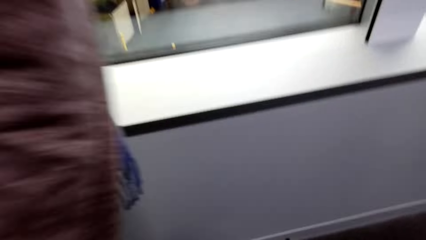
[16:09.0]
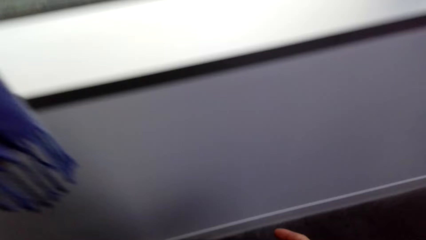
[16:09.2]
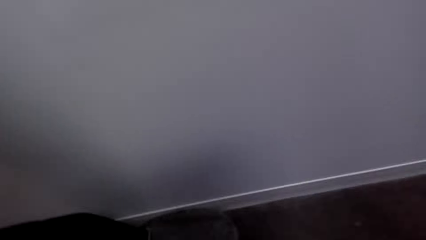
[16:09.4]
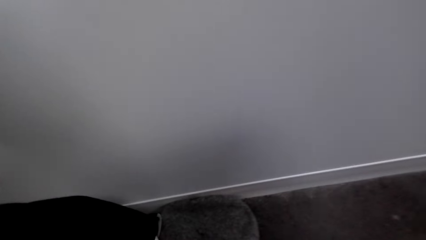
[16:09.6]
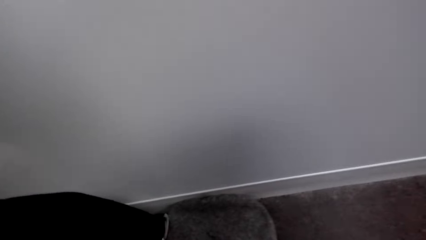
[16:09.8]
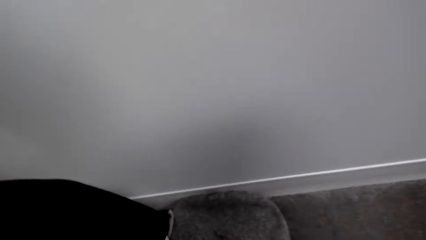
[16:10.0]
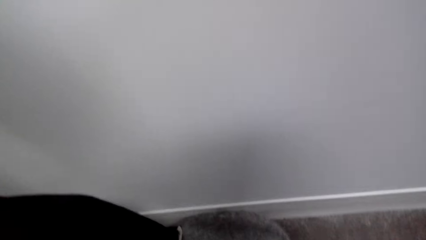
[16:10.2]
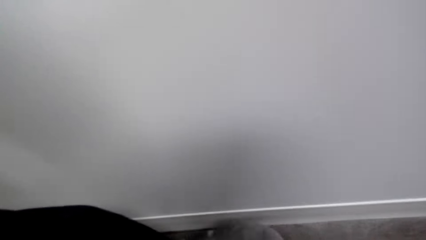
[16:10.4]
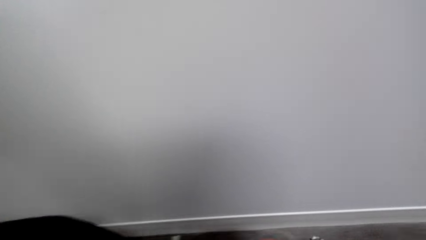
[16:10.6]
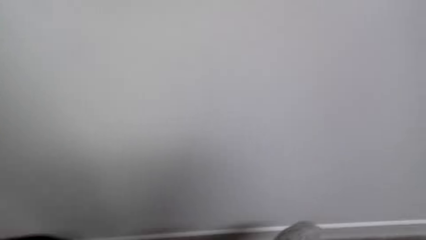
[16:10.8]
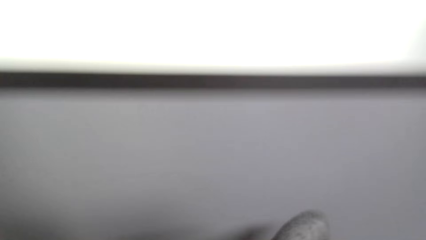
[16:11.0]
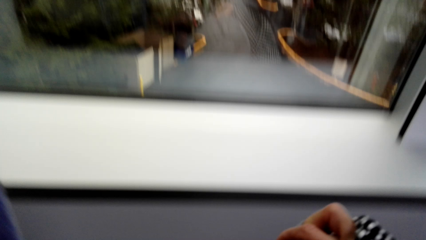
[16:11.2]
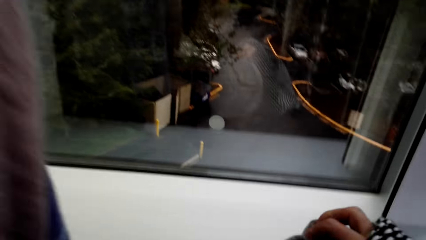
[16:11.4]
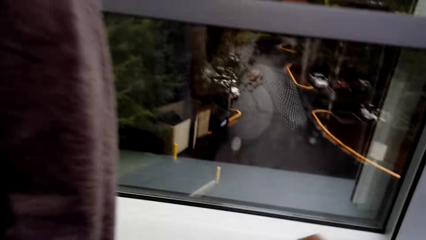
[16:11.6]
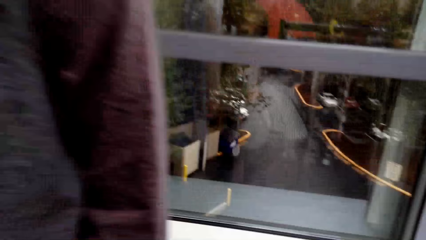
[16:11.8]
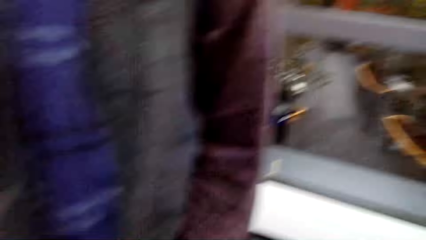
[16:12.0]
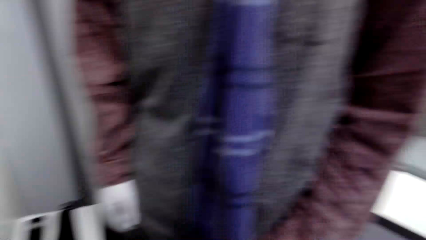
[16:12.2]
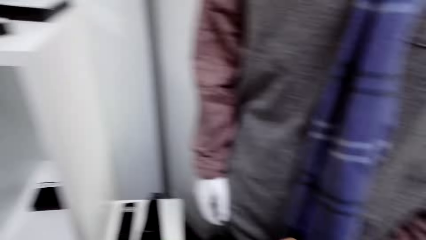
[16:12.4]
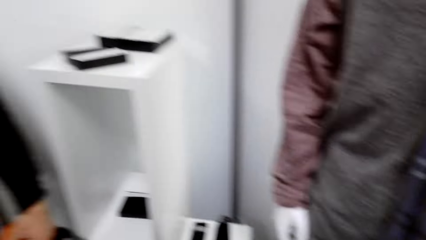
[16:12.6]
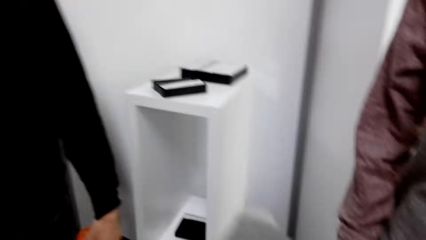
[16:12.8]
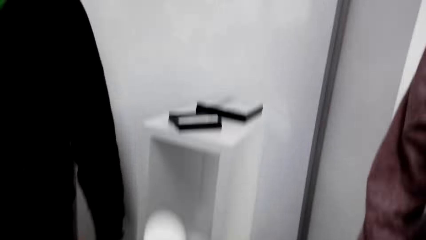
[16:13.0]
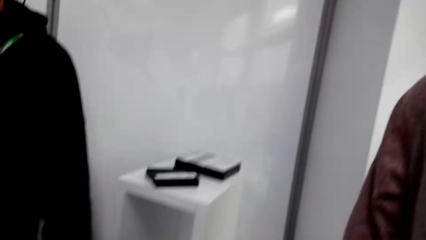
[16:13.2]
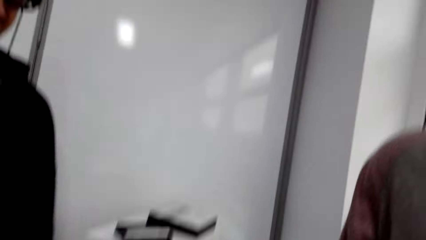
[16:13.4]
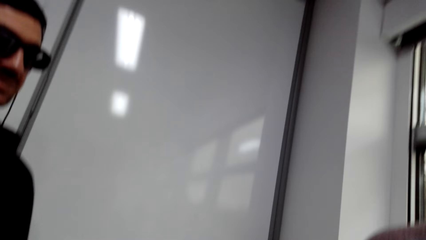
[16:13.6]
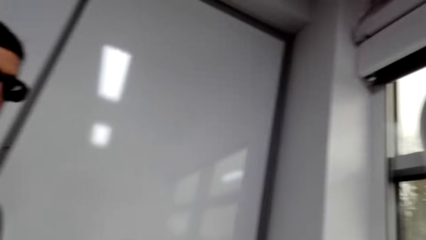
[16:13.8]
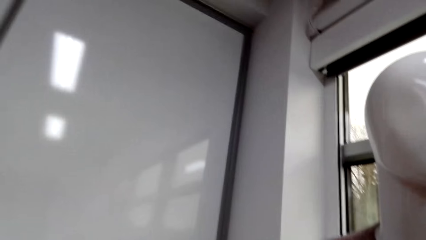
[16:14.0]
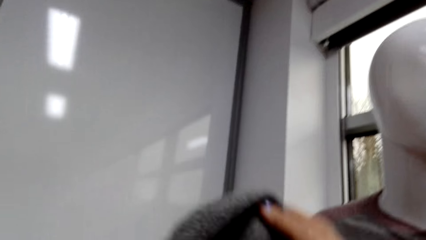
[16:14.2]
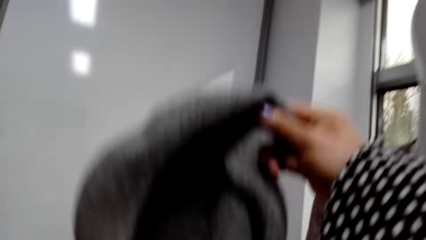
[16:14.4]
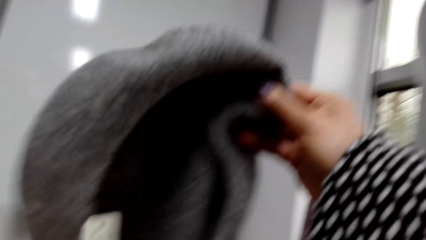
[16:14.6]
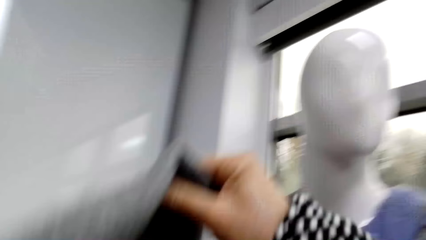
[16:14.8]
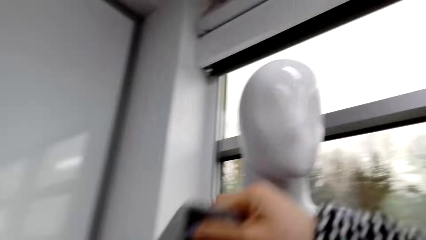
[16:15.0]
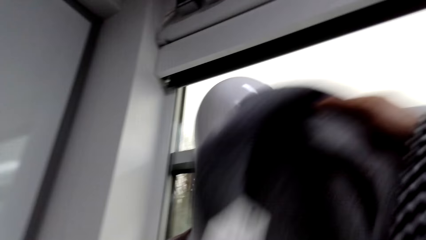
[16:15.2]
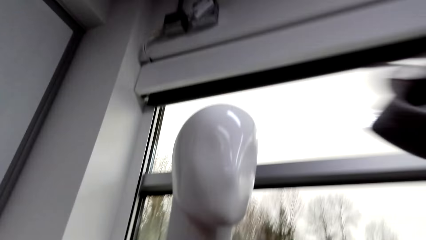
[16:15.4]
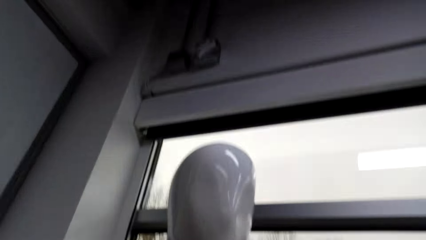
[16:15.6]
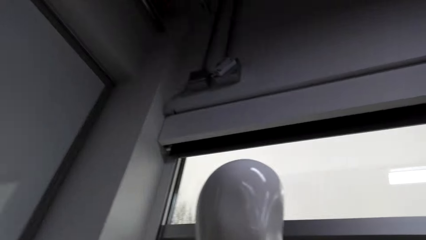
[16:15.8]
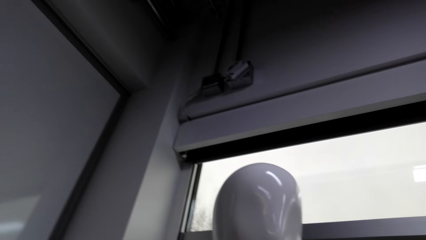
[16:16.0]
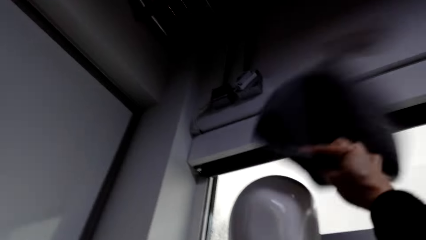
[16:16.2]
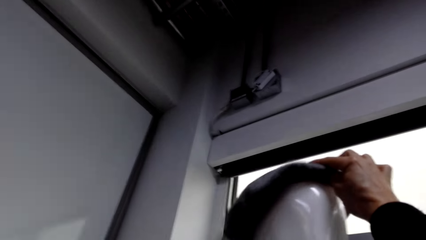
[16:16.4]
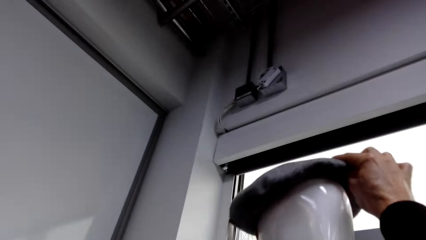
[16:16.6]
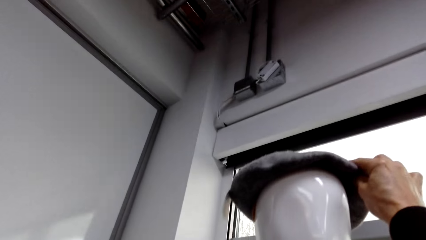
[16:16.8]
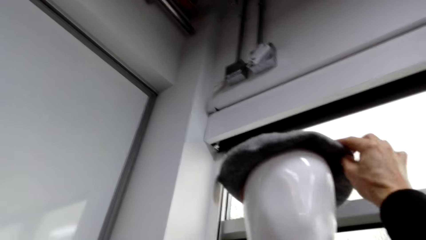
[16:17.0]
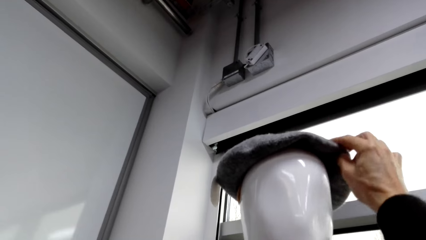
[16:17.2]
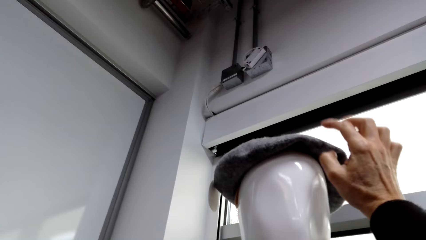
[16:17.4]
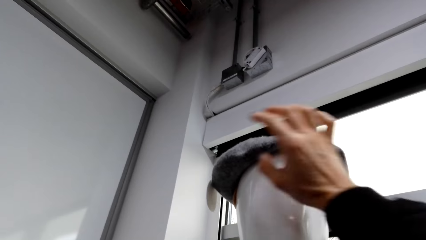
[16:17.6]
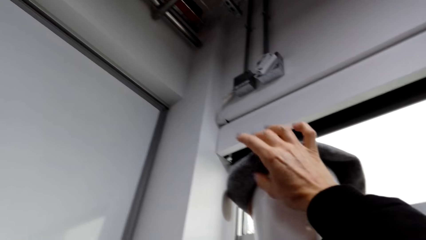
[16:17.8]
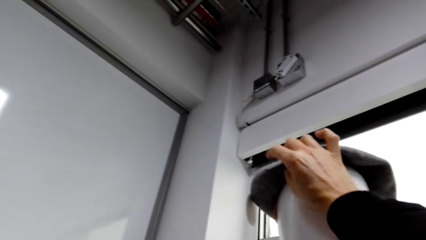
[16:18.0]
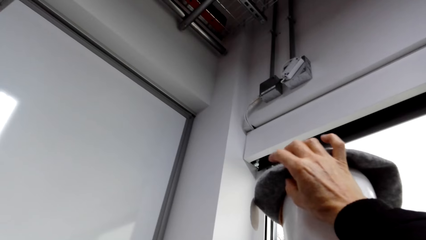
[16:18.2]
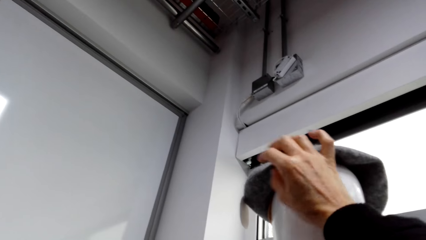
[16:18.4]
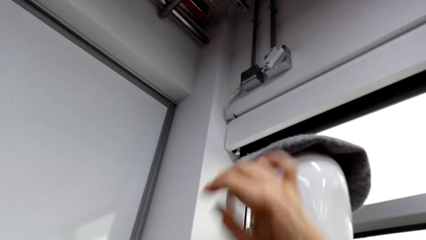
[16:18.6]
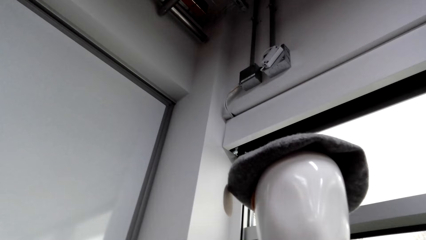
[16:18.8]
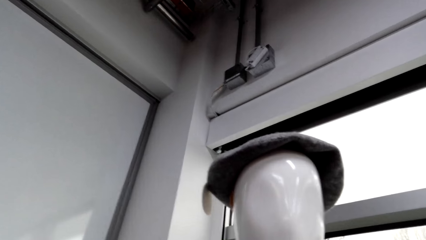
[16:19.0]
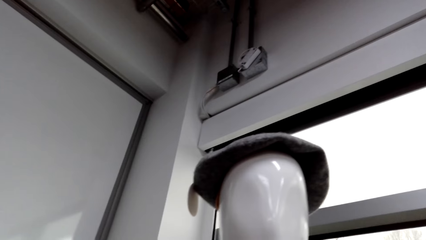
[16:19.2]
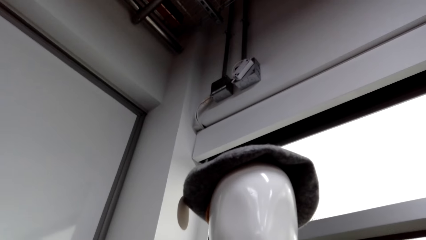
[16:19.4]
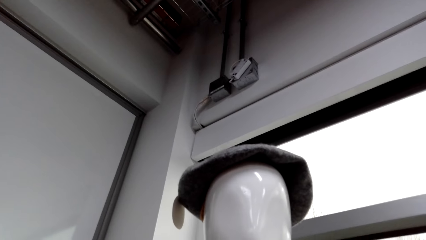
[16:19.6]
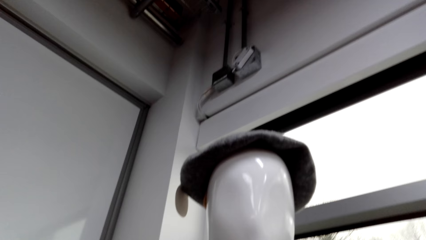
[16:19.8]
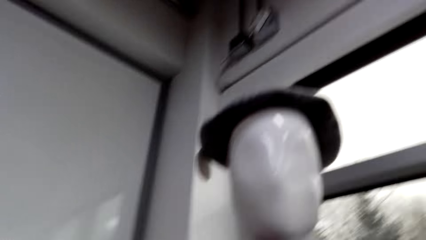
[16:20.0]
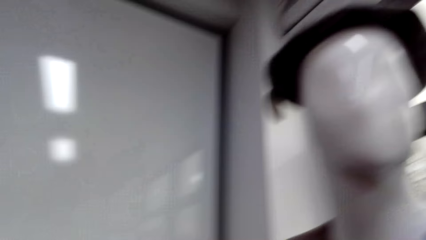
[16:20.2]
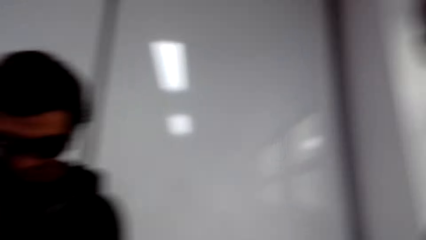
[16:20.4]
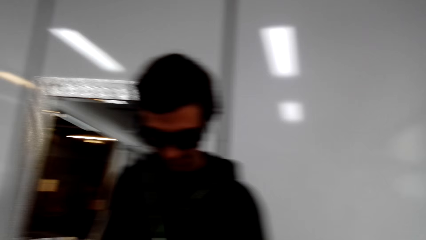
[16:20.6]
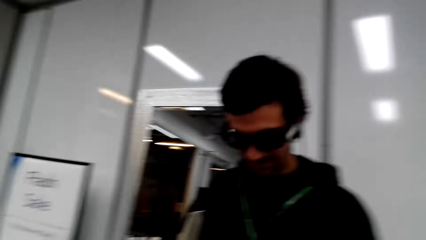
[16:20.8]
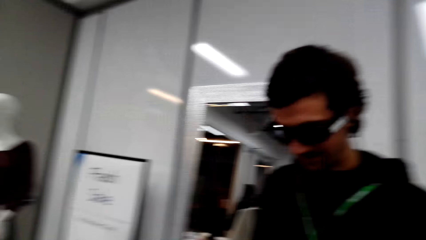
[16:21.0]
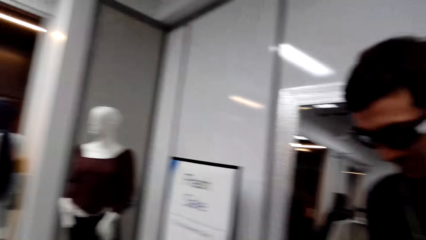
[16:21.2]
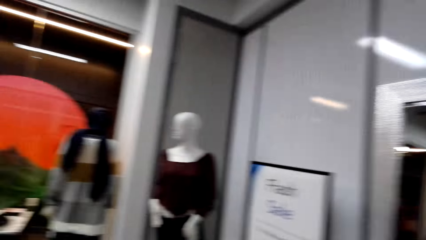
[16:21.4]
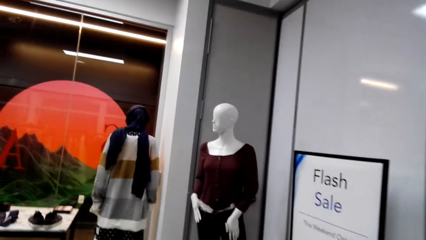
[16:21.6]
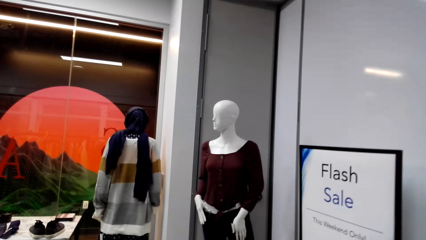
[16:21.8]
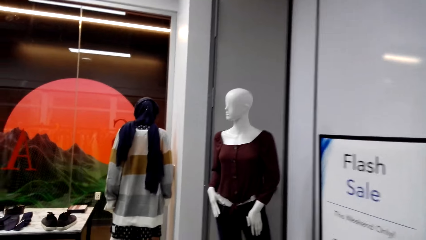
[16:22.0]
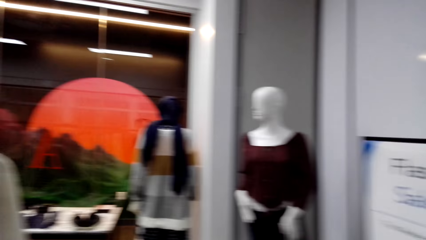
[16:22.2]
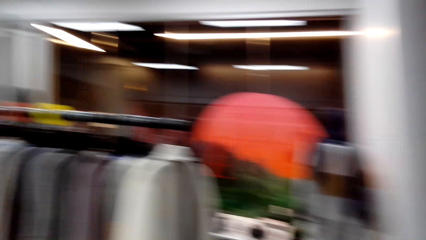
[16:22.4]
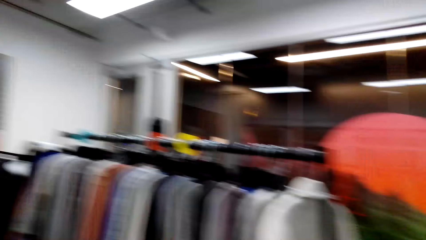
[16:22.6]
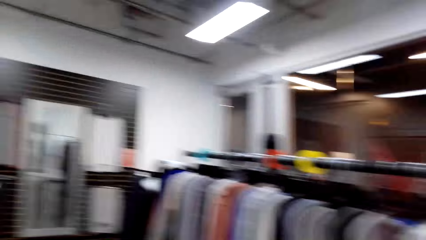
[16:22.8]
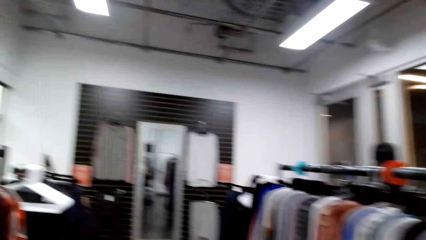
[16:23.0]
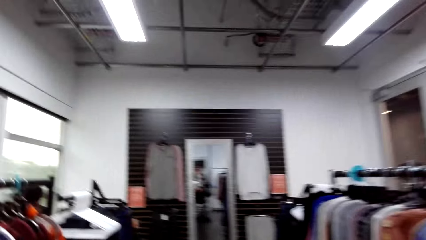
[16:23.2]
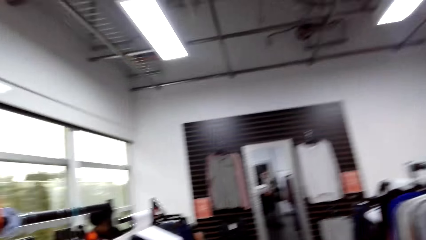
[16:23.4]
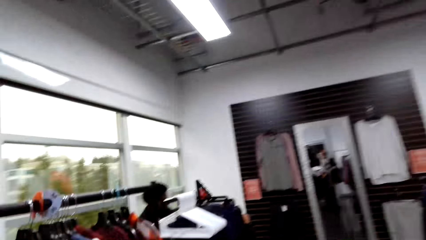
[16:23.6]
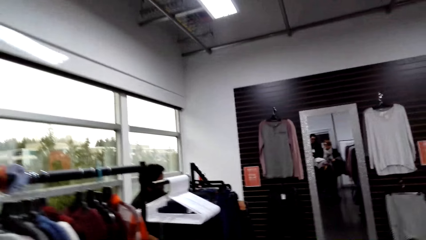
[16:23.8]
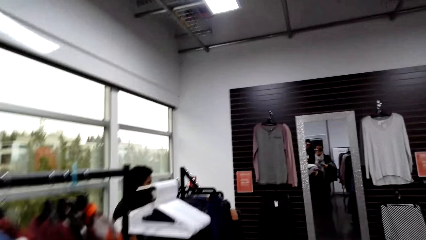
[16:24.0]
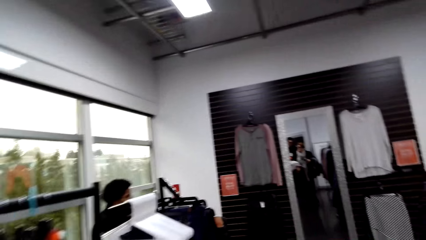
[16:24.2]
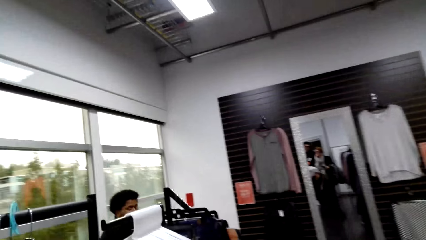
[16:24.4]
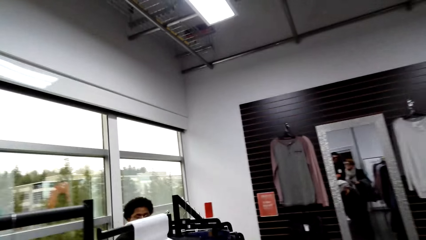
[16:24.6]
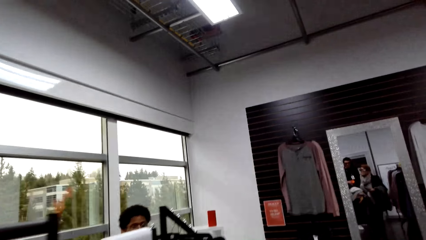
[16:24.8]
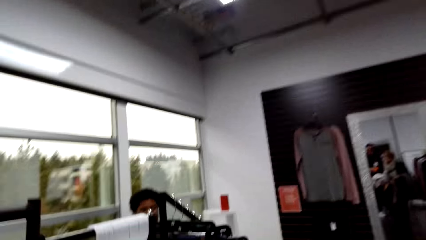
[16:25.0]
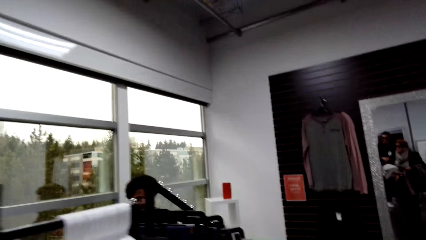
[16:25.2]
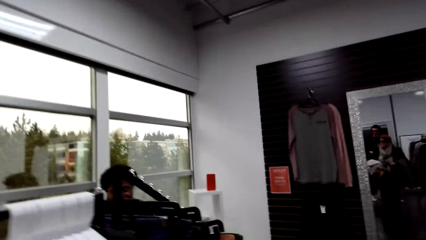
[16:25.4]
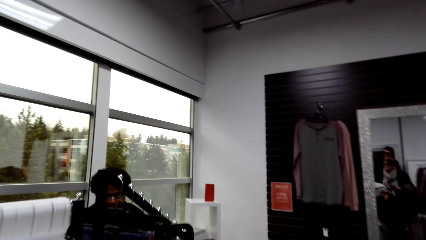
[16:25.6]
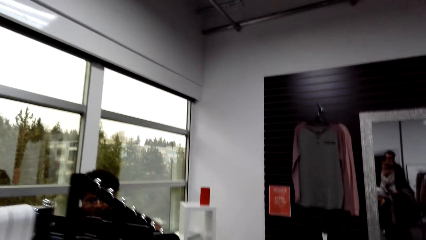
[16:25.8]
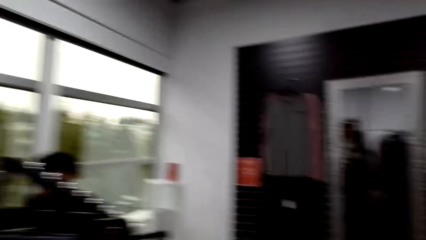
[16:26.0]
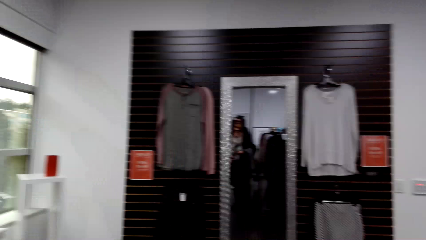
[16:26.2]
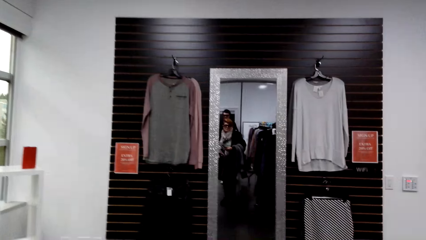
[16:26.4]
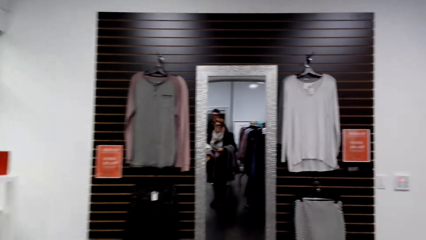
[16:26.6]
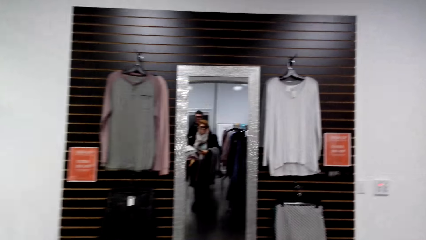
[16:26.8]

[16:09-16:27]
The camera wearer picks up a cap from the floor. They place the cap on the mannequin. They converse with a male. They walk around the store. Another male converses with the first male and the camera wearer.
